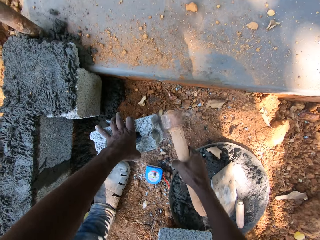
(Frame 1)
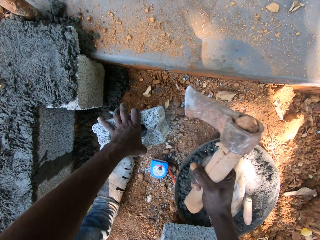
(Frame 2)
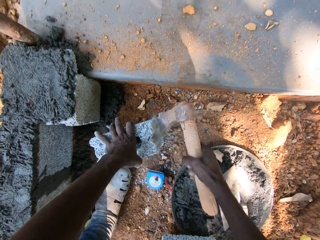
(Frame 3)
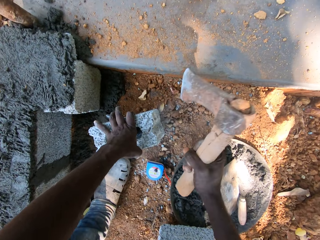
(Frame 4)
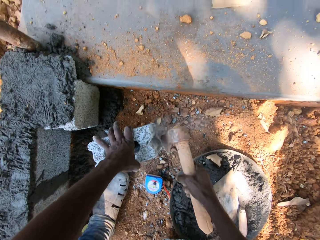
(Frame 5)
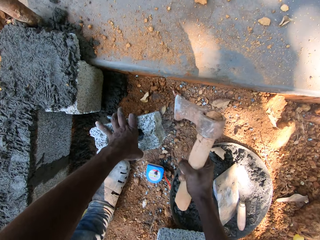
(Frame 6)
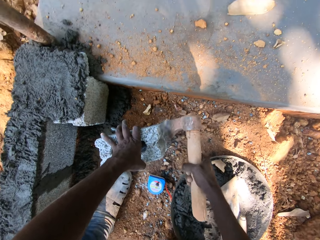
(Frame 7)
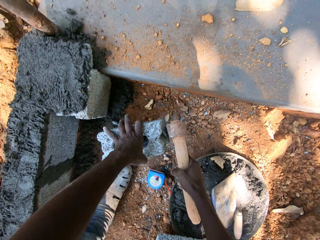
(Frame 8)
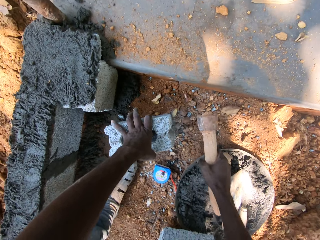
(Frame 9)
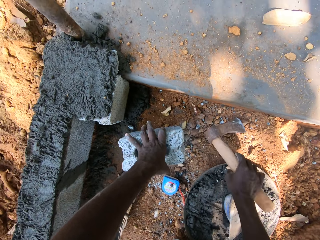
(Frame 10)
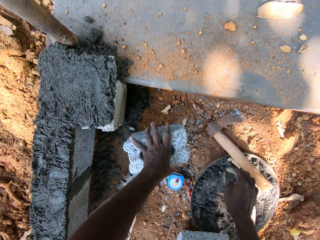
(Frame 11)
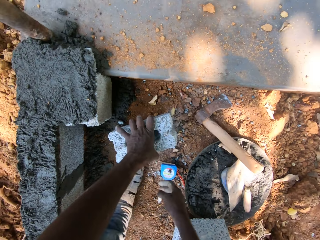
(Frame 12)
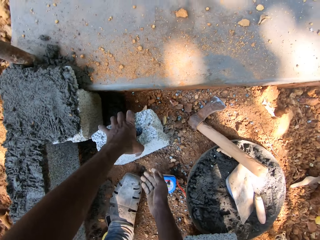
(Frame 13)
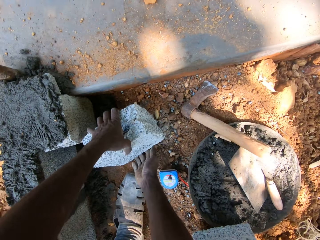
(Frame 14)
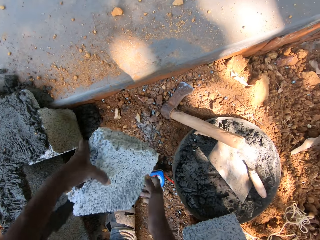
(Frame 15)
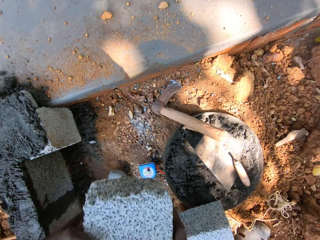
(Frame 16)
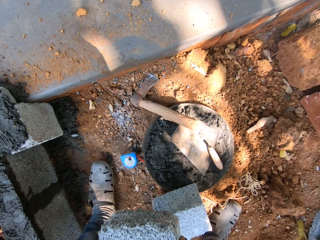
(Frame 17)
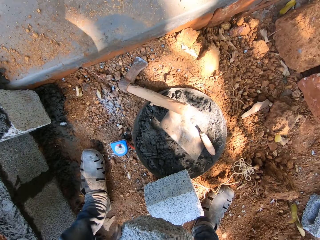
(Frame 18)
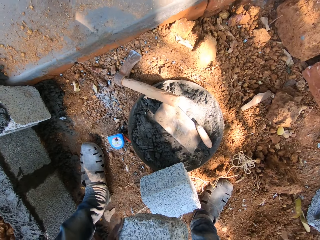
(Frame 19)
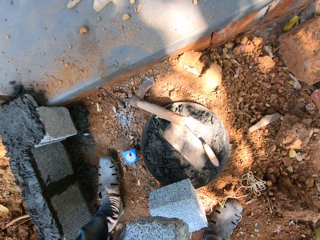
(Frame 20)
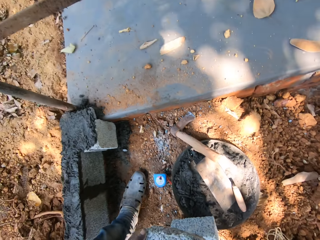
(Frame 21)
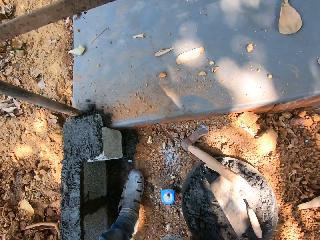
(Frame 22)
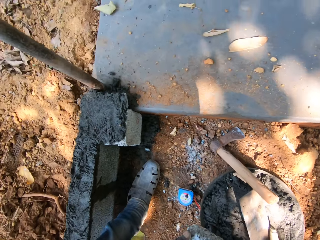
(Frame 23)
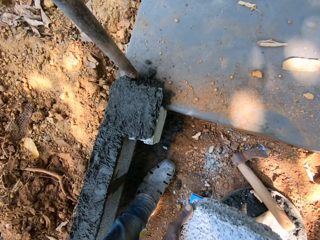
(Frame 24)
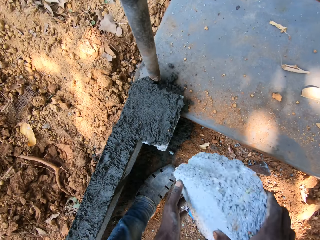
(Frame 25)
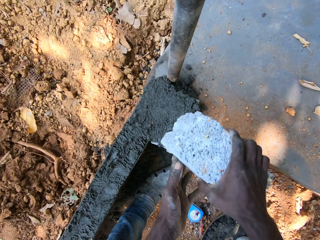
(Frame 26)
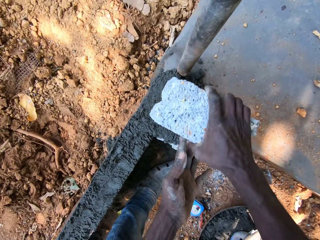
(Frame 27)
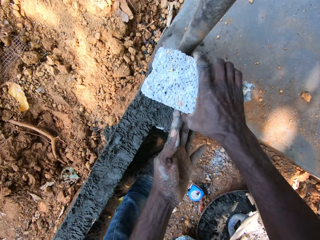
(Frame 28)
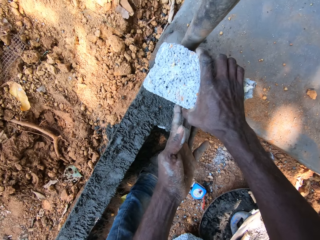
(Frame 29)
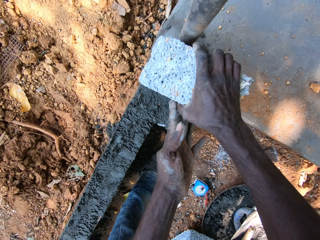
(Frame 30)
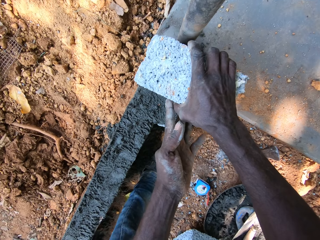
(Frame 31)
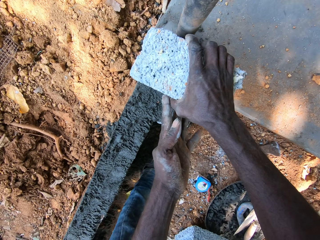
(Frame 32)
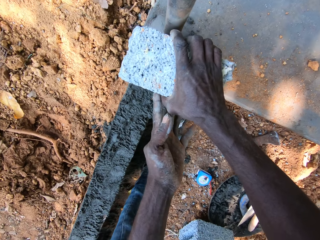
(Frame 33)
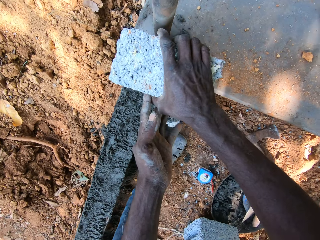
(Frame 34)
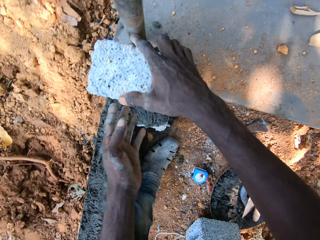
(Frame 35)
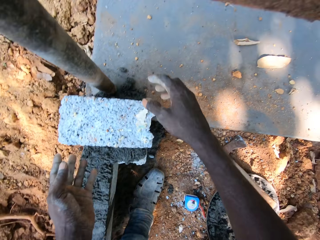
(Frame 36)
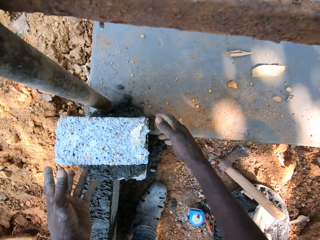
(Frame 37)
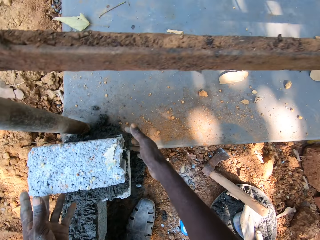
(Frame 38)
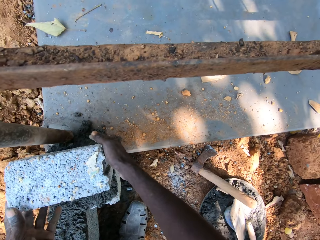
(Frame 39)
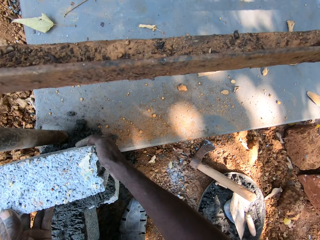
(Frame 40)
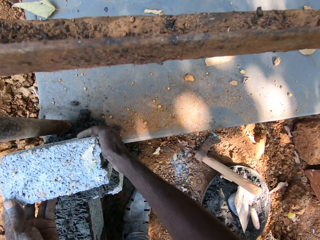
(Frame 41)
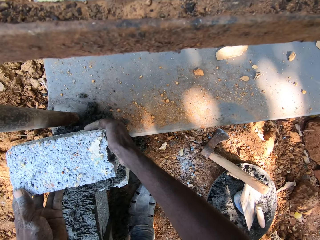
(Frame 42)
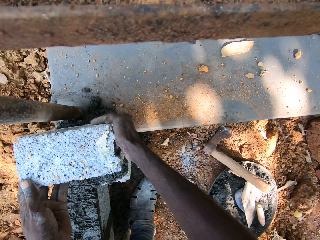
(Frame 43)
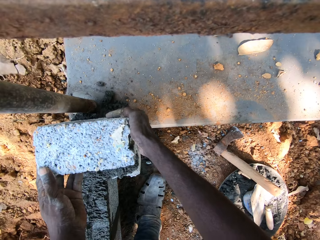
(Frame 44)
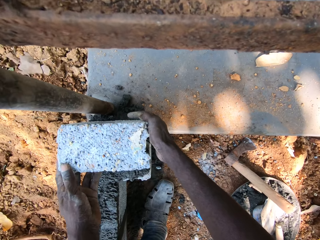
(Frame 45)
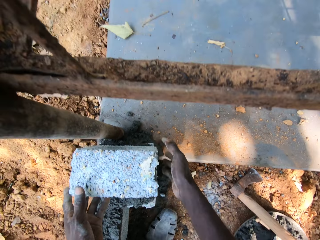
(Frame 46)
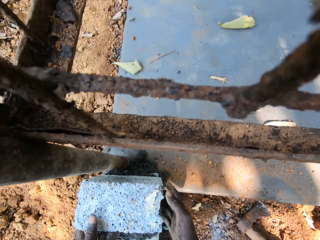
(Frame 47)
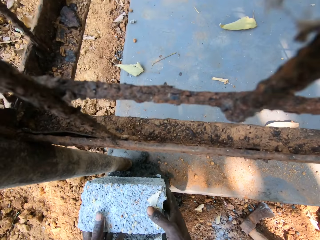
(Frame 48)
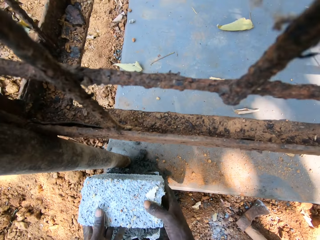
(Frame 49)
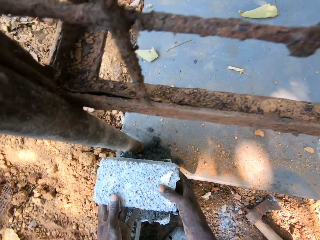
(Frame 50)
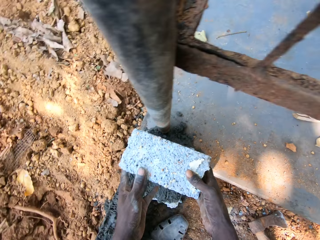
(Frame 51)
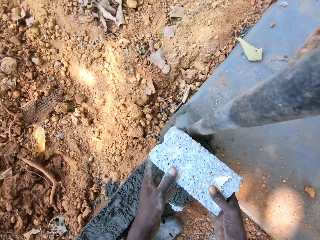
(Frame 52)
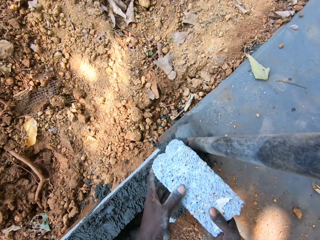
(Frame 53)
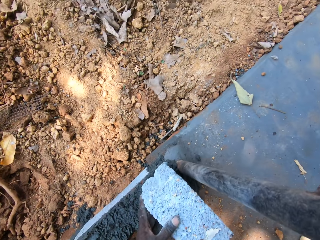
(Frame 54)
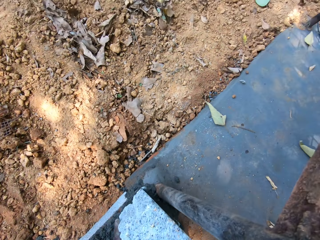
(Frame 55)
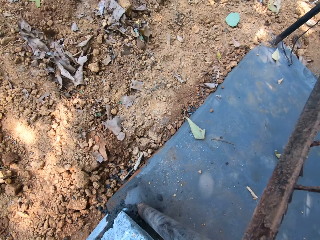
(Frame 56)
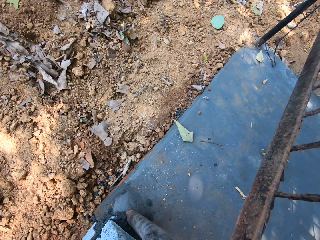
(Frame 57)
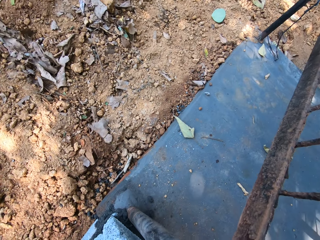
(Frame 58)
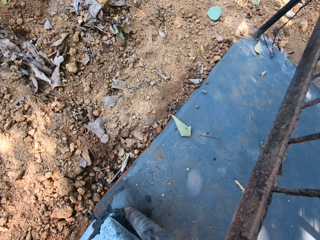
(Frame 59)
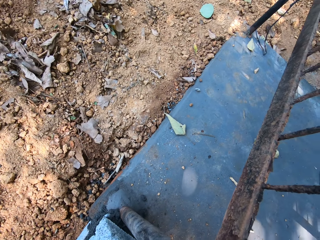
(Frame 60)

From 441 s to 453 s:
The camera wearer drops the axe on the ground with his right hand. He picks the block from the ground with both hands. He places the block on the wall with both hands. He moves the block on the wall with both hands.

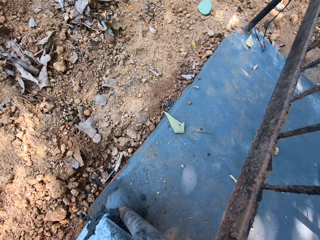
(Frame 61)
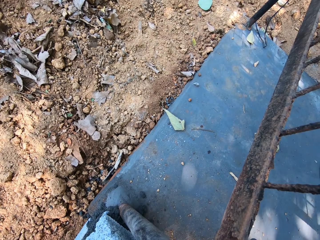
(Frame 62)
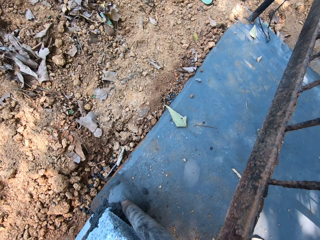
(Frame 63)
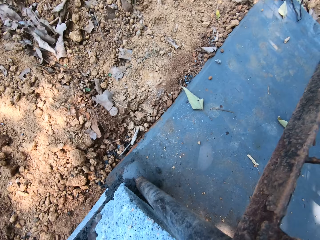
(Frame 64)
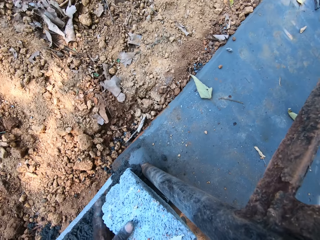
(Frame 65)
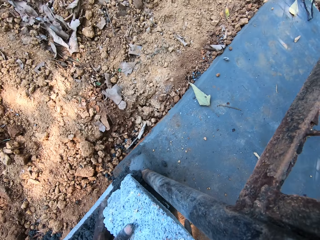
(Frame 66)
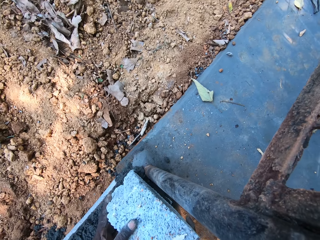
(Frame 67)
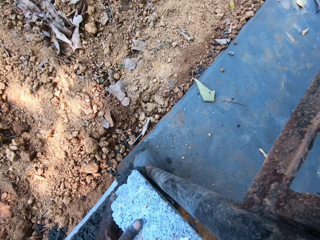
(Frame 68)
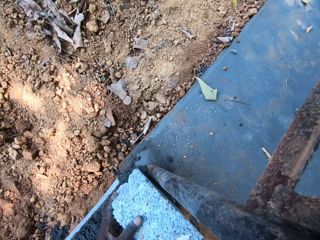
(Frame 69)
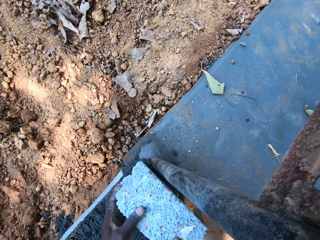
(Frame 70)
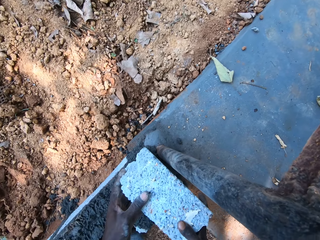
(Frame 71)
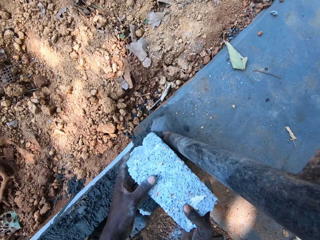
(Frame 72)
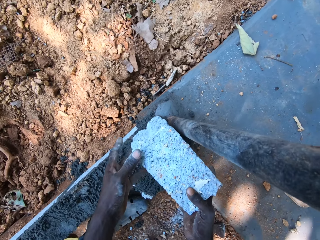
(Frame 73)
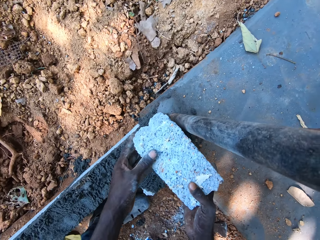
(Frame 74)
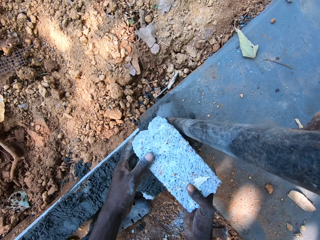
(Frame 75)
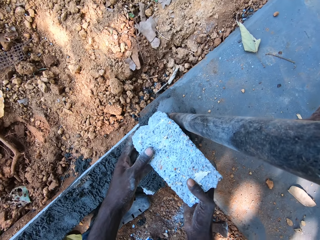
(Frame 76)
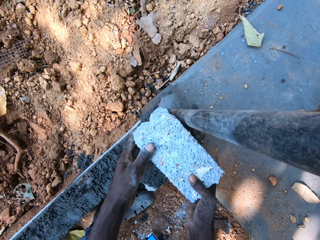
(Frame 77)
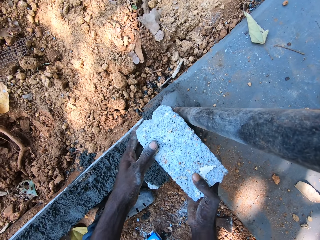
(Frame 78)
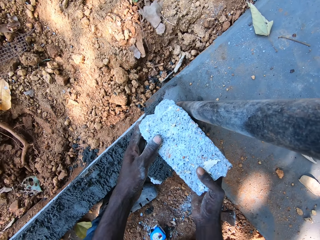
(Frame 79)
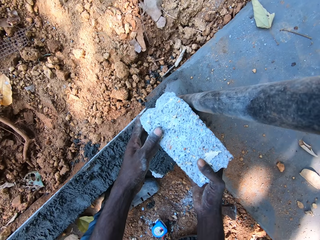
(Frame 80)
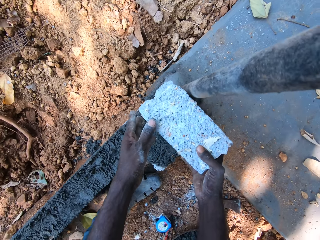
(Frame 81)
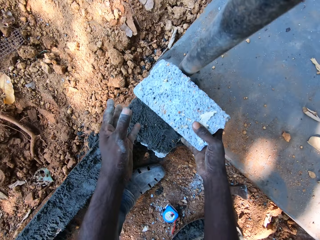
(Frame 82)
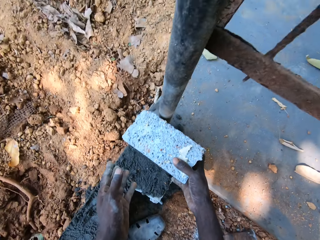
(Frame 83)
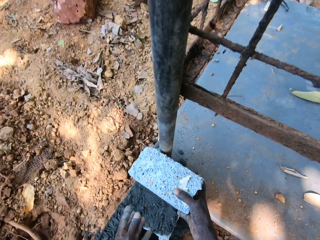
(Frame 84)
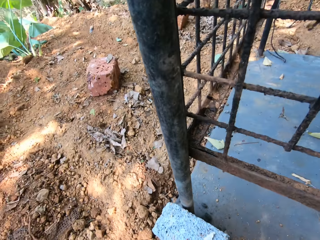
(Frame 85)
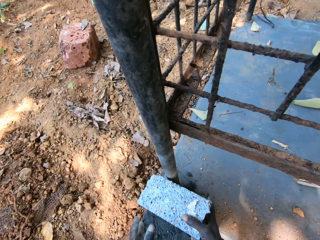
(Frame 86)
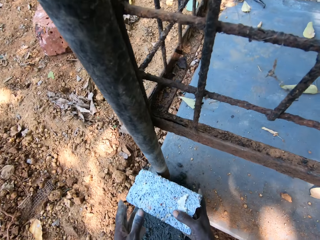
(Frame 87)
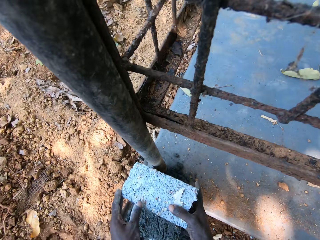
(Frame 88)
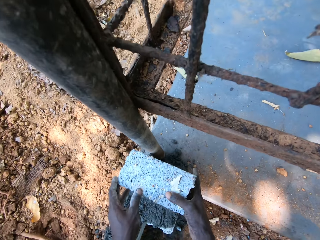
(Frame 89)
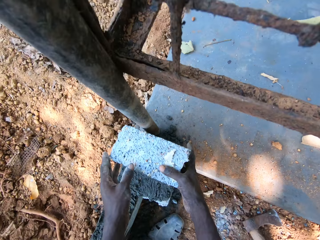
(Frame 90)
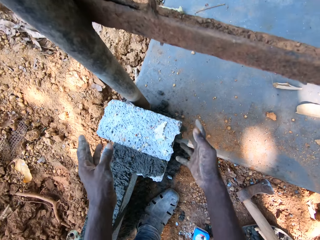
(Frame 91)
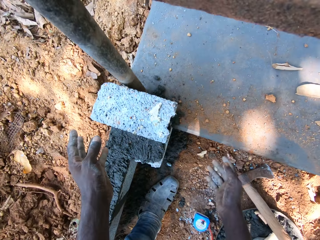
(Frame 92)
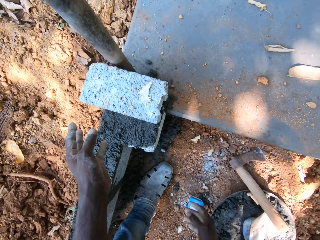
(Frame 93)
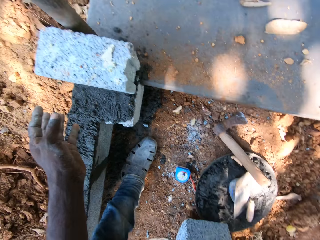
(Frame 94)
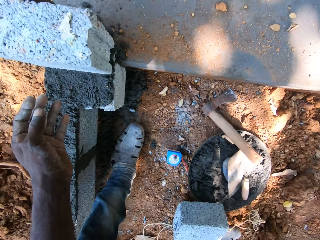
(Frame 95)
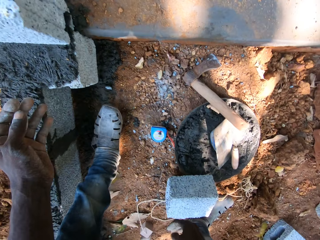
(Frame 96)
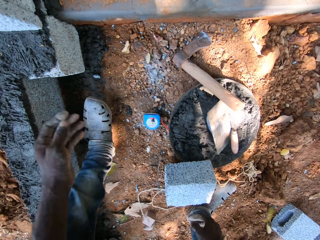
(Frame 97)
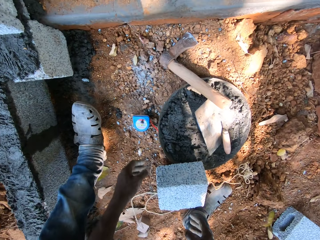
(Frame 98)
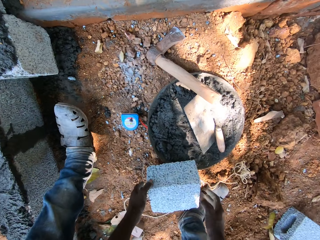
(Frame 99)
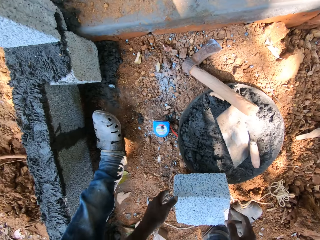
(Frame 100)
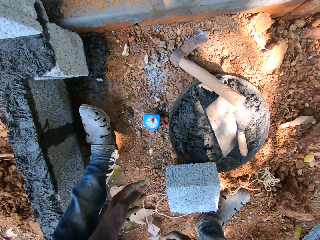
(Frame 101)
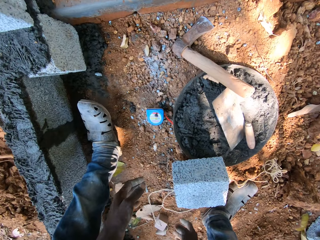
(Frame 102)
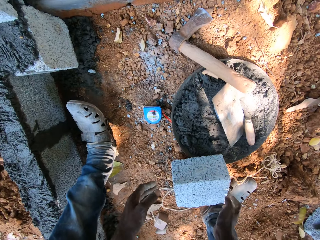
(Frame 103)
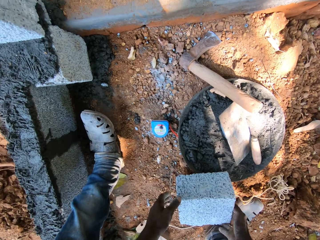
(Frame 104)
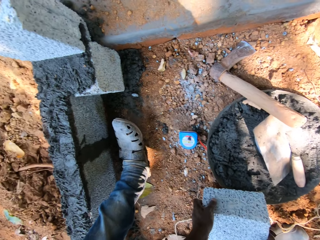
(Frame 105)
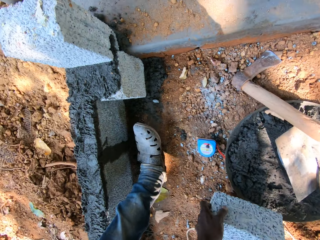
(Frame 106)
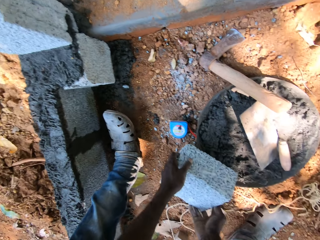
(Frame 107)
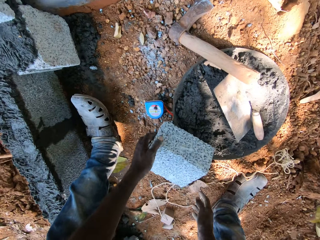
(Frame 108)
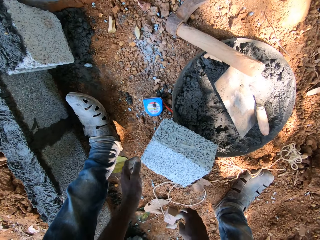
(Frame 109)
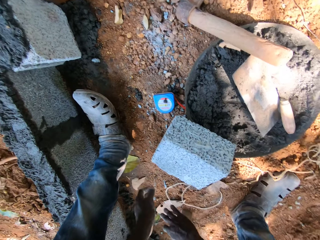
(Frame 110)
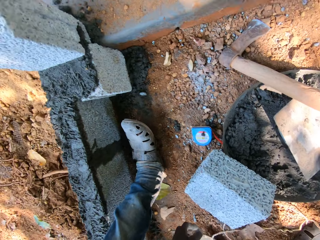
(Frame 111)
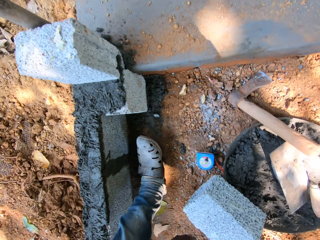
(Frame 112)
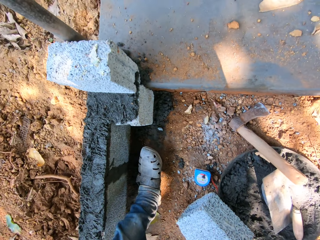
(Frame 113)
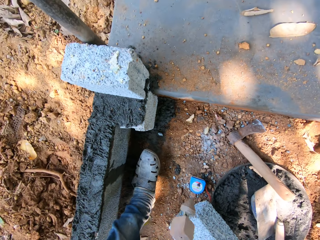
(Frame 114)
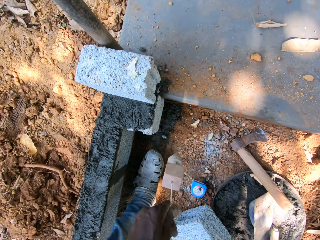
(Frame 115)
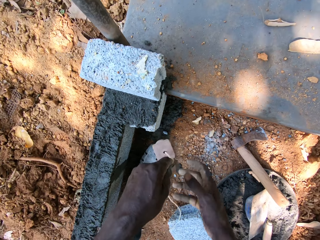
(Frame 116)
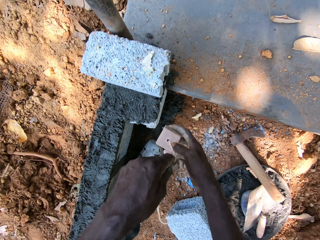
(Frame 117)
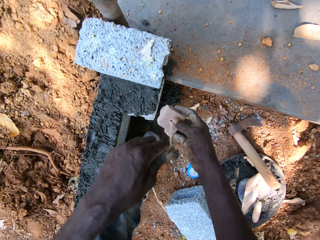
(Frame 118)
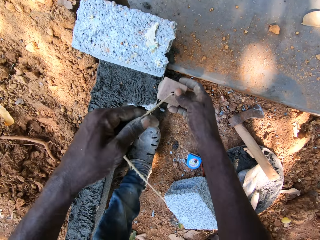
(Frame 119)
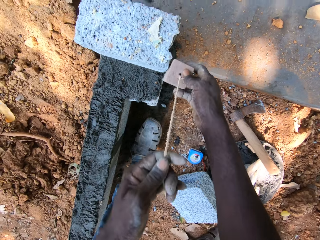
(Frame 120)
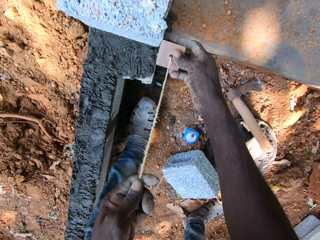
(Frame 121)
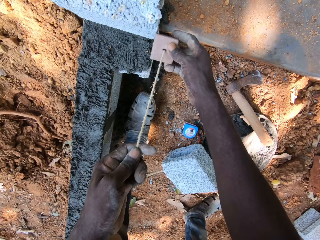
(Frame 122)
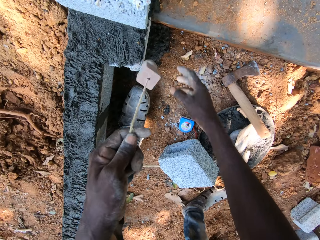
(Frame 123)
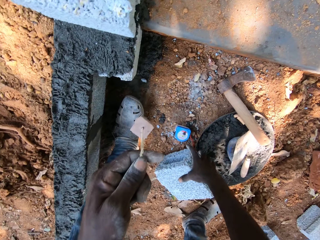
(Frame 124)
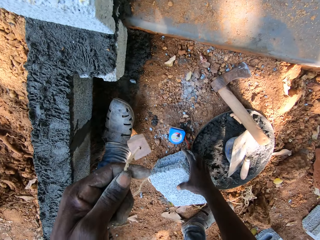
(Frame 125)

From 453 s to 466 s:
The camera wearer moves the block on the ground with both his hands. He picks the plumb line from the ground with both hands. He measures the wall with the plumb bob.
